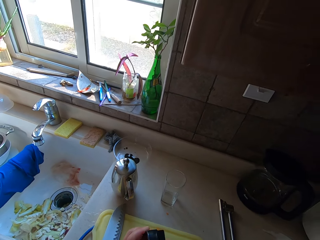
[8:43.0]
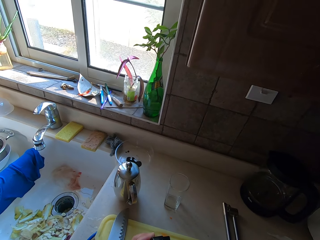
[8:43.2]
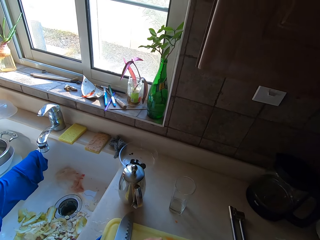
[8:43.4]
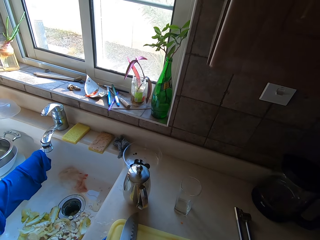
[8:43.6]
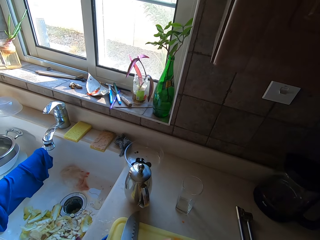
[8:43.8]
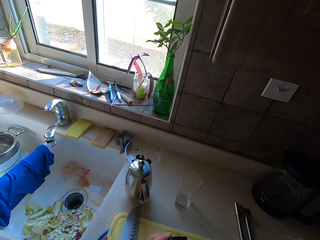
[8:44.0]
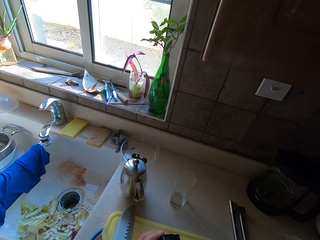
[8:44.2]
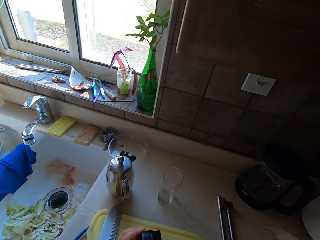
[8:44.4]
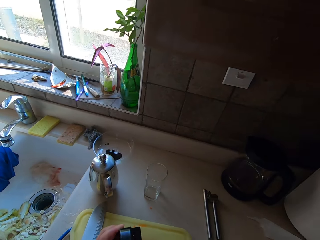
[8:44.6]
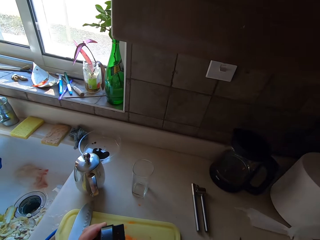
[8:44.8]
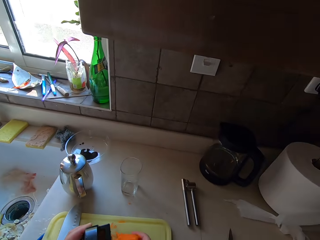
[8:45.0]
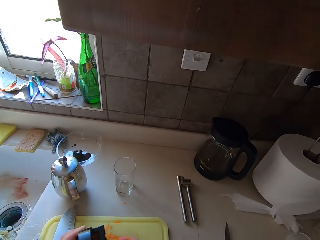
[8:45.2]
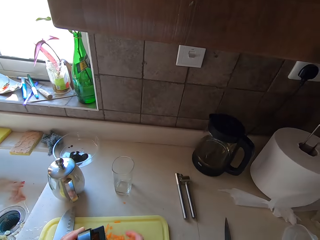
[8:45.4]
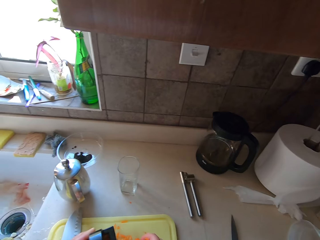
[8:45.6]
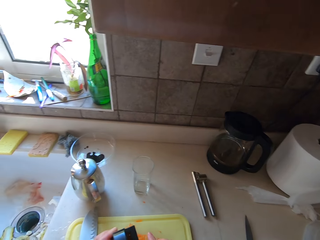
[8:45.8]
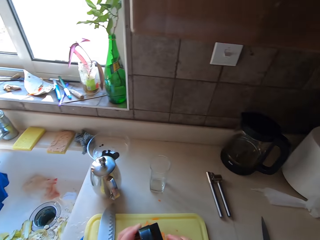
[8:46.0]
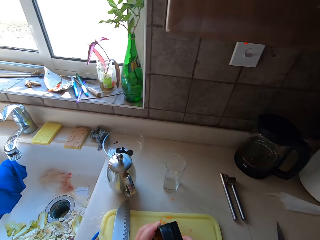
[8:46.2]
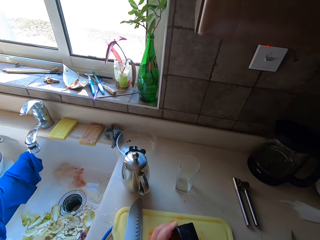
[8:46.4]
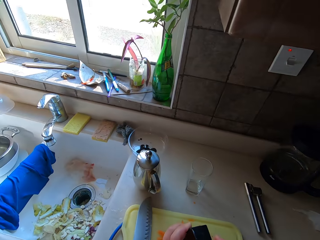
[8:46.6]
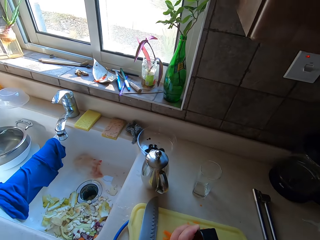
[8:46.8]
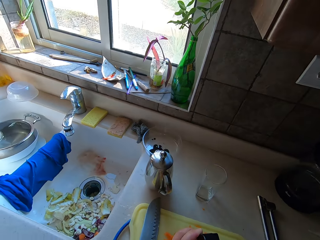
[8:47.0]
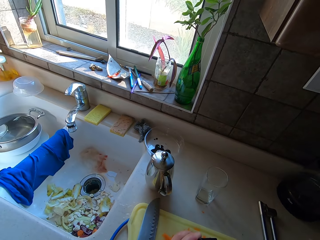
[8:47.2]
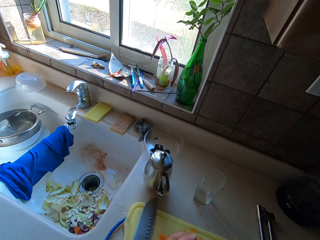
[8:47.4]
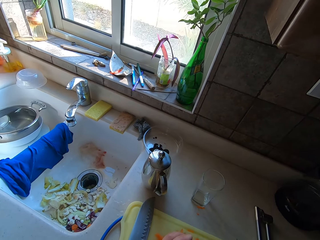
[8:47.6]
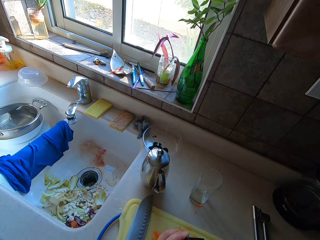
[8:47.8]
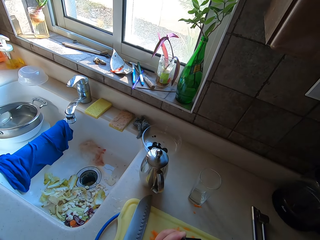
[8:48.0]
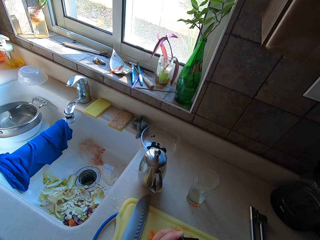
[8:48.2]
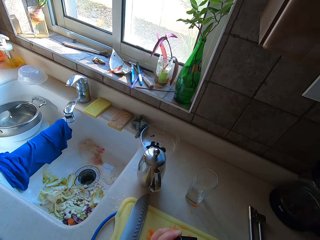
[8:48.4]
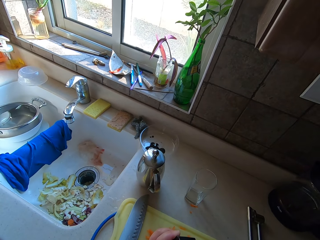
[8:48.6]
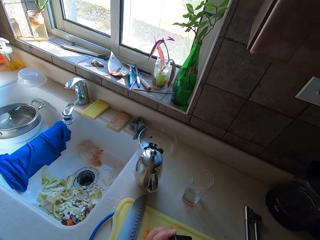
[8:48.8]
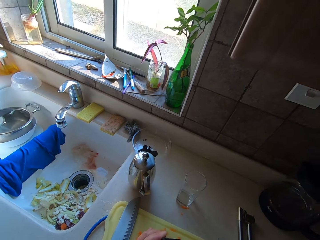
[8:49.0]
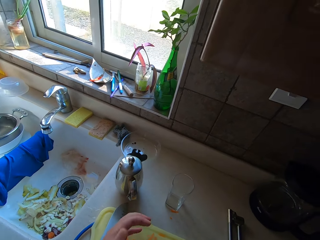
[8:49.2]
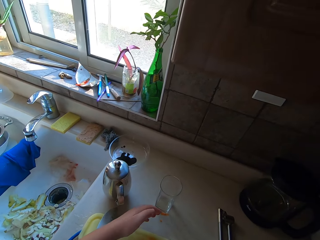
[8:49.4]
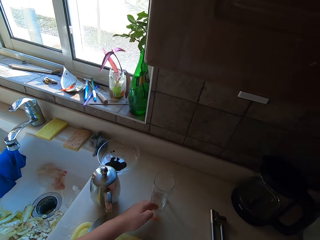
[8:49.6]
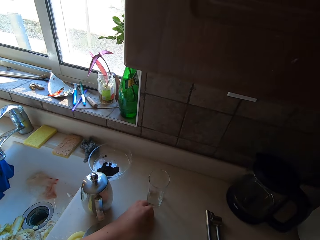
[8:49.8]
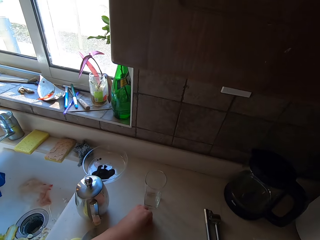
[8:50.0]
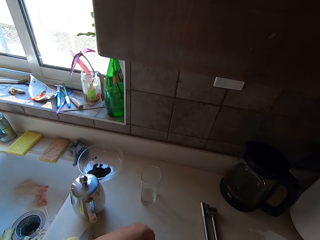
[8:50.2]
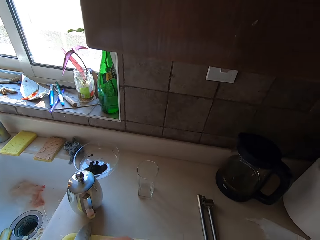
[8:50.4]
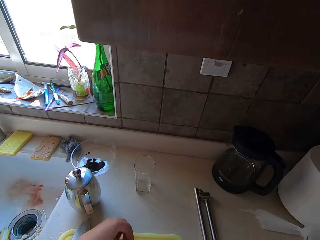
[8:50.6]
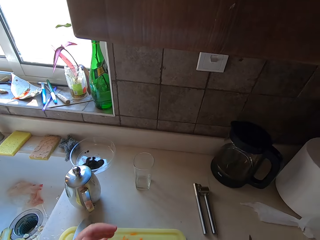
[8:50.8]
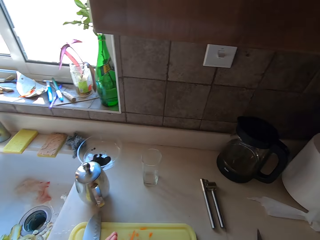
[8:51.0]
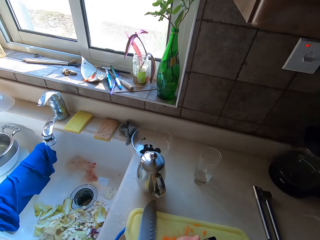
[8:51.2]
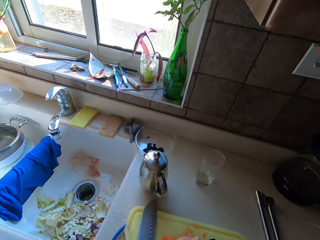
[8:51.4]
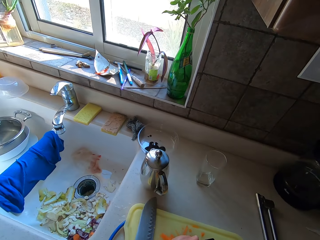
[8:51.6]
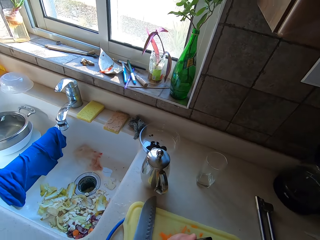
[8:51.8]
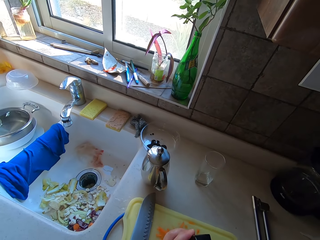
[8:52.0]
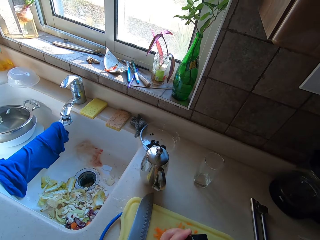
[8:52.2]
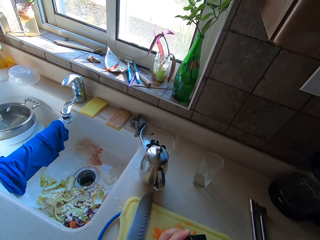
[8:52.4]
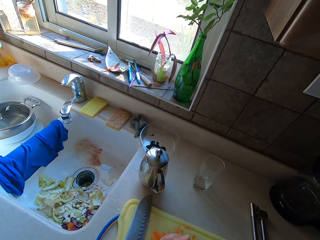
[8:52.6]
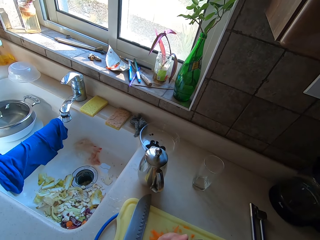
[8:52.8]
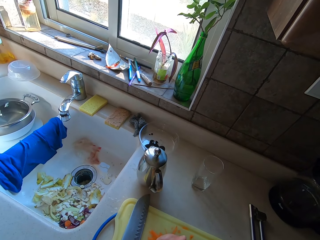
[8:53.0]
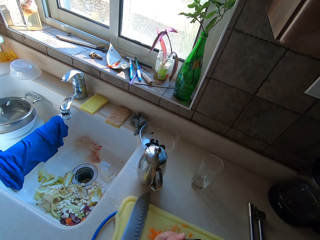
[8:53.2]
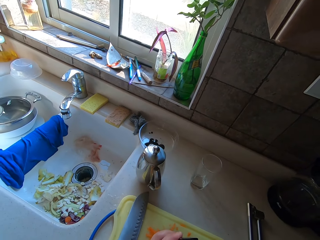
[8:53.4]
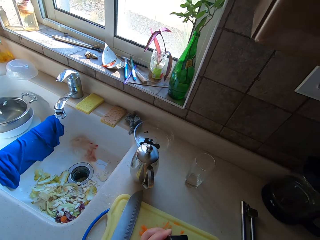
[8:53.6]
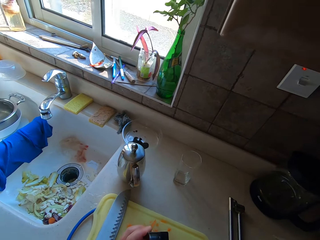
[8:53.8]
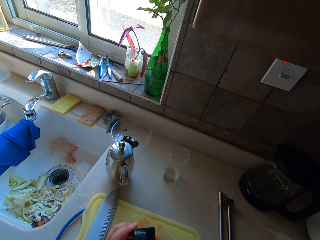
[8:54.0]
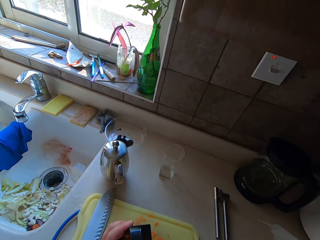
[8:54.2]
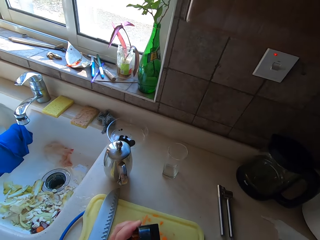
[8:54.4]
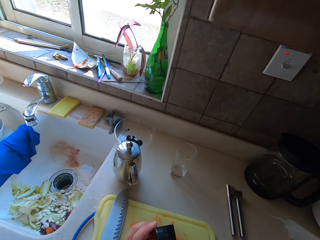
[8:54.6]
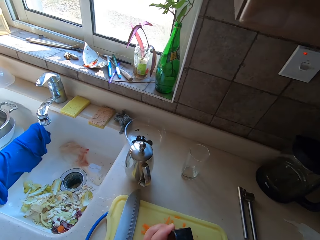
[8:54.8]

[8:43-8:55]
The camera wearer pushes the glass aside. They grate the carrot.

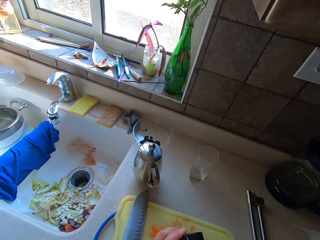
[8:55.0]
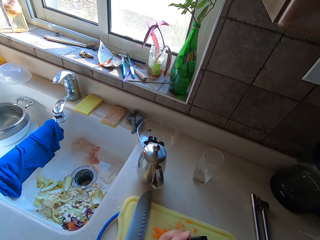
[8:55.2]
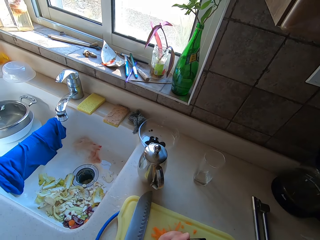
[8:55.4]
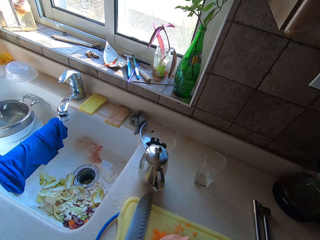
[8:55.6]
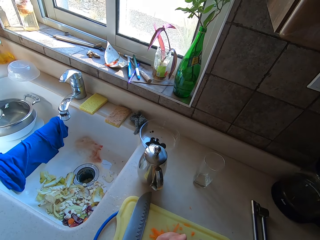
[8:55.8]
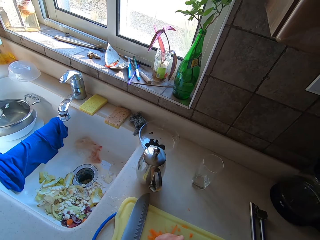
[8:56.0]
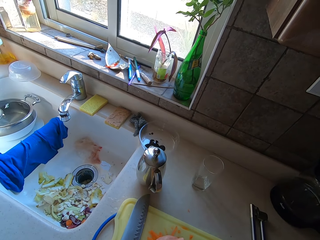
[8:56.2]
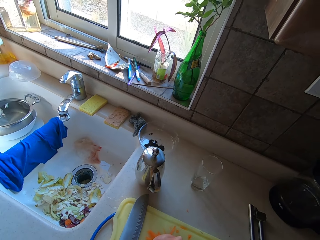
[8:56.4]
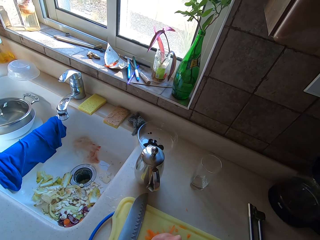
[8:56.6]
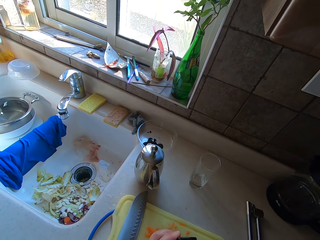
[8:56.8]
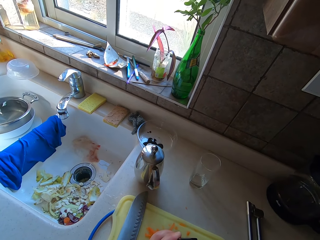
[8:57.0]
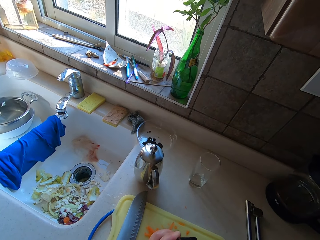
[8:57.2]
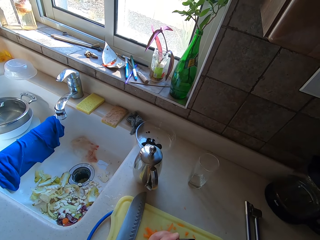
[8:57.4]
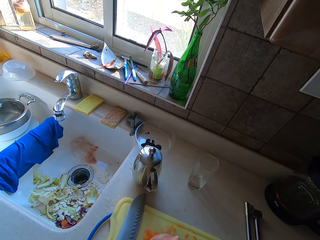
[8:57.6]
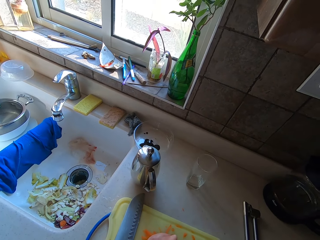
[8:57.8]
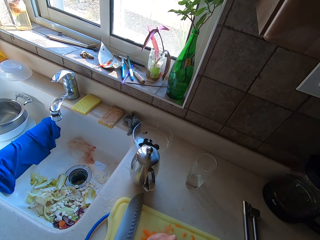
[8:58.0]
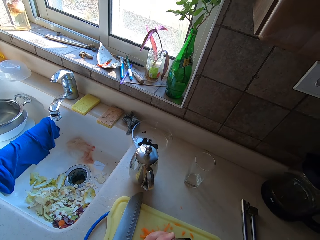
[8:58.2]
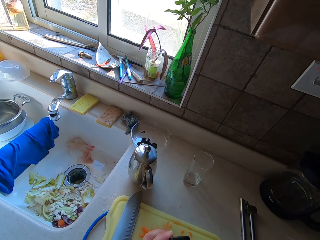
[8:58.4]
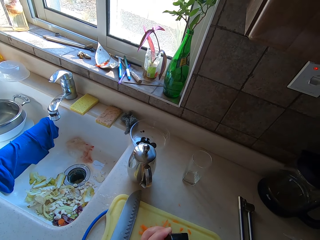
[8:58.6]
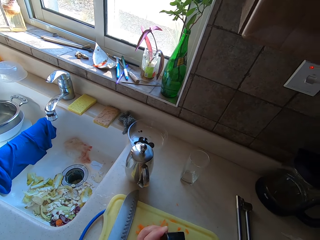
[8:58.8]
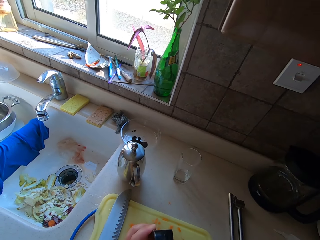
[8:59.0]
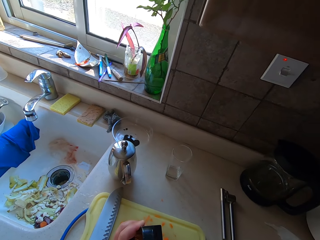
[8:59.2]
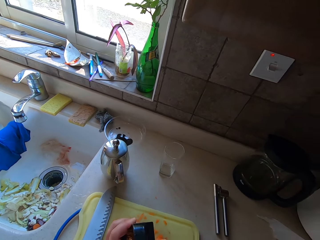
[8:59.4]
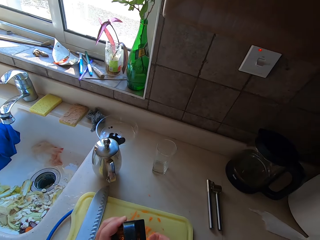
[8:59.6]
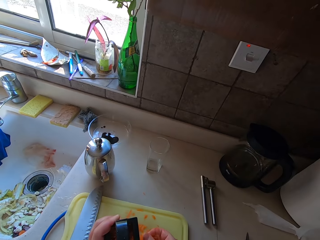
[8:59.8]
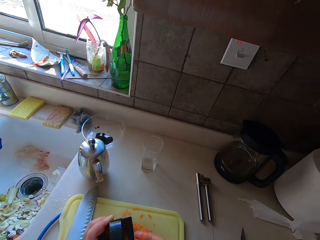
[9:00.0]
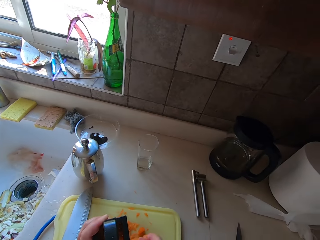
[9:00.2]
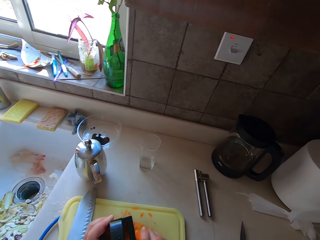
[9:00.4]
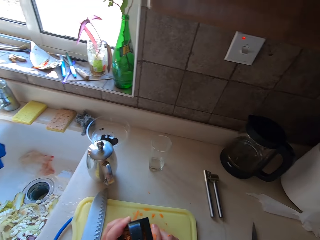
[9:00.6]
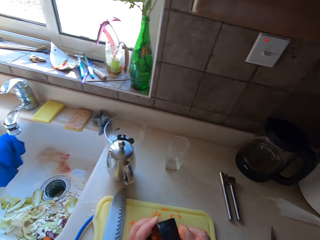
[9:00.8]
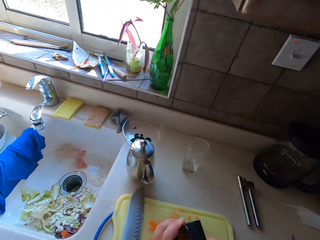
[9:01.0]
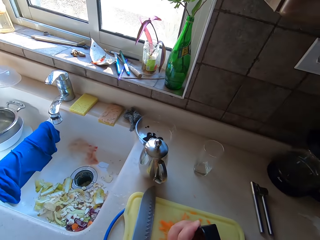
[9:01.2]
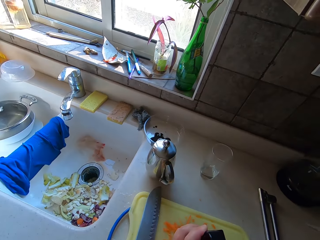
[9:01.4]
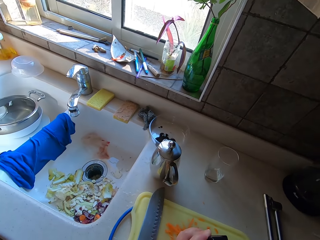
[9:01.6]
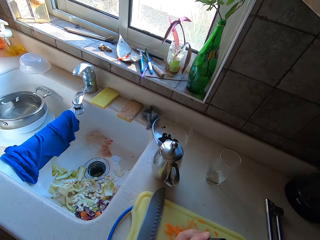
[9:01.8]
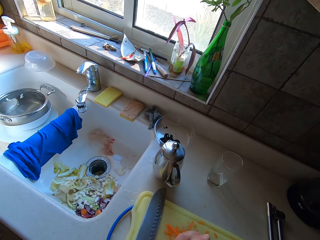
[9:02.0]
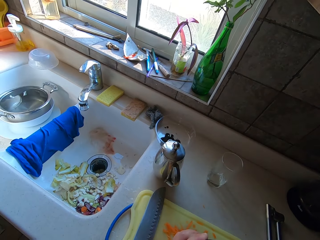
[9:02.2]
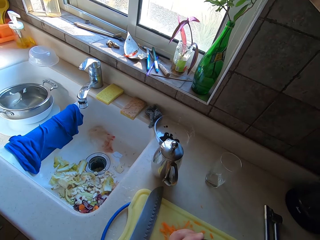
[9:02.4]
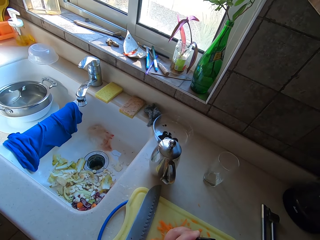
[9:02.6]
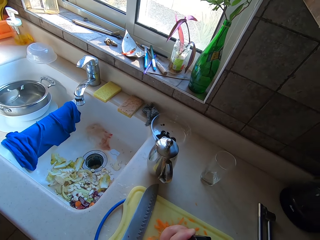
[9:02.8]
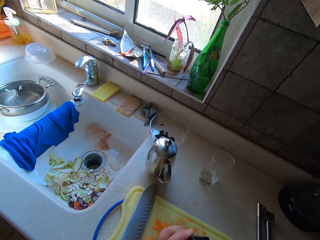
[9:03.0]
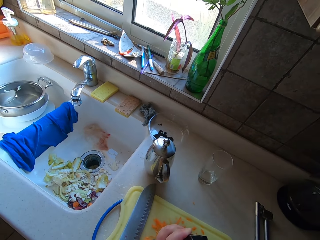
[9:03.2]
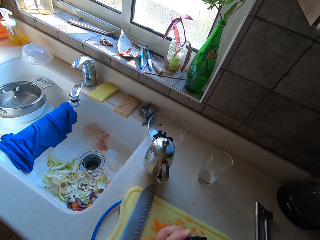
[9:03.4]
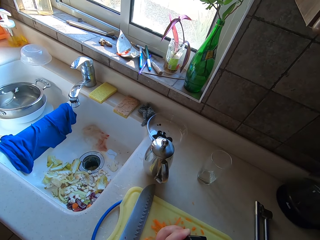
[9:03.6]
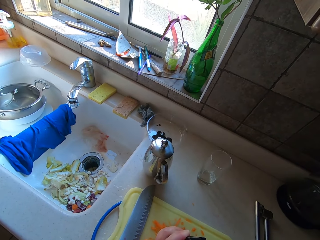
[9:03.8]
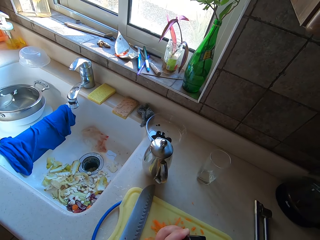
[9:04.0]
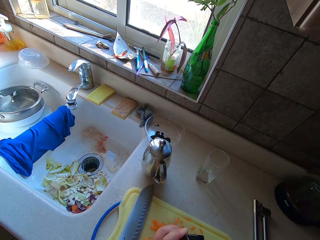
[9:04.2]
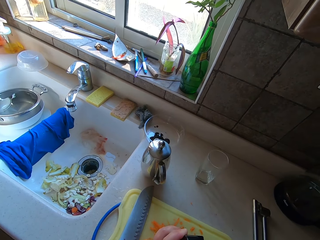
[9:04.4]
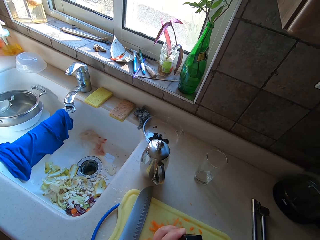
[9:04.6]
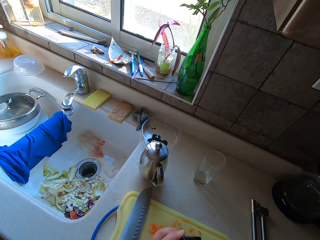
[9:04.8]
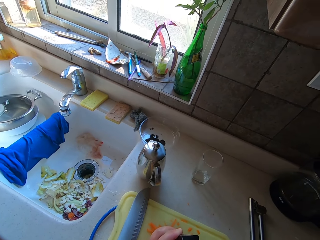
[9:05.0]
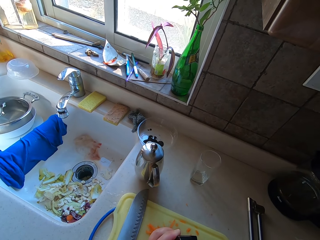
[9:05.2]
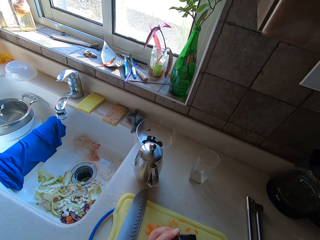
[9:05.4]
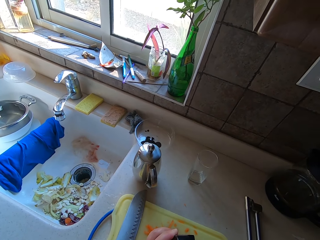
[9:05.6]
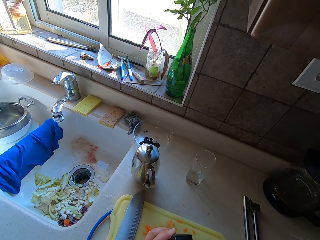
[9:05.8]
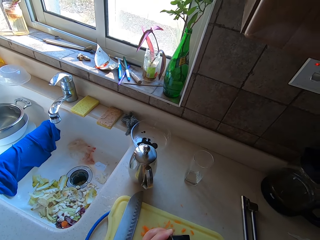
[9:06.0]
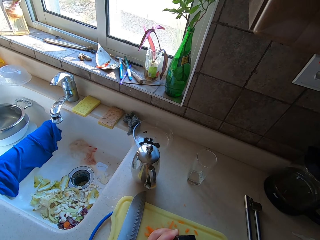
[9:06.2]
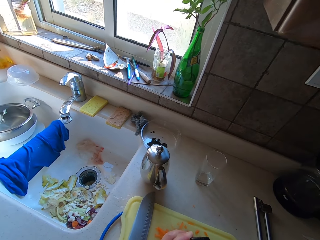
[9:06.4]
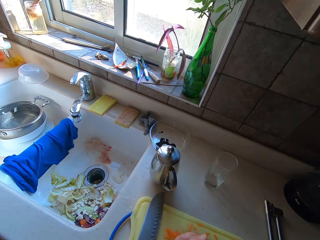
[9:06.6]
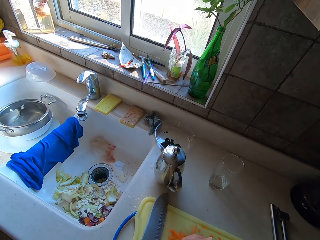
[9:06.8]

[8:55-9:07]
The camera wearer grates the carrots.
